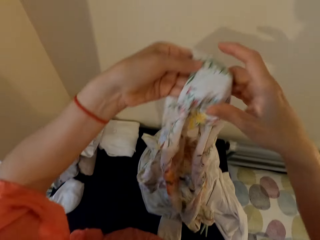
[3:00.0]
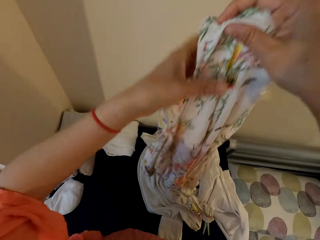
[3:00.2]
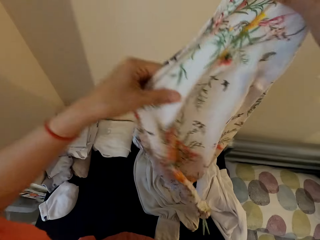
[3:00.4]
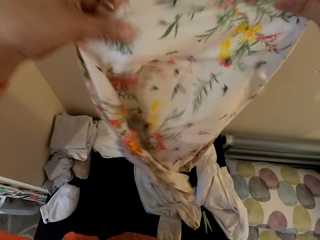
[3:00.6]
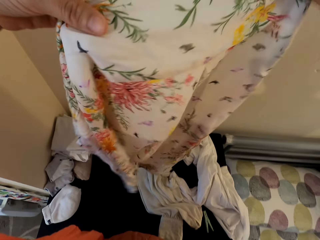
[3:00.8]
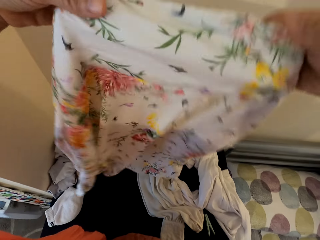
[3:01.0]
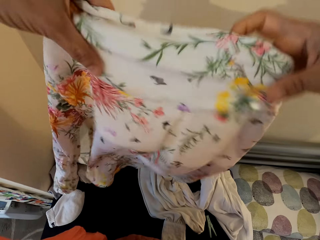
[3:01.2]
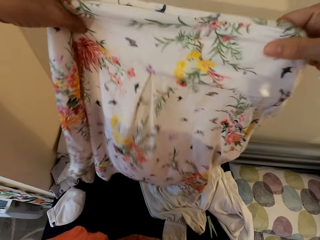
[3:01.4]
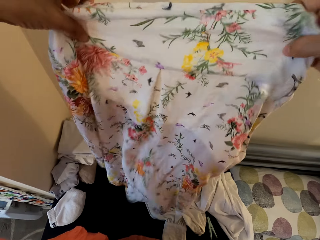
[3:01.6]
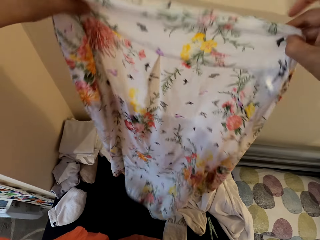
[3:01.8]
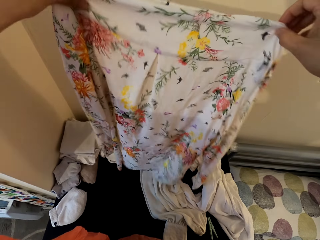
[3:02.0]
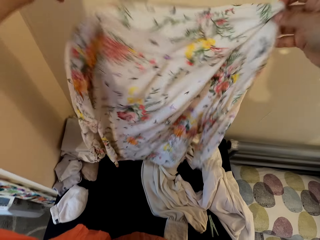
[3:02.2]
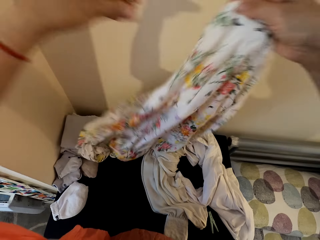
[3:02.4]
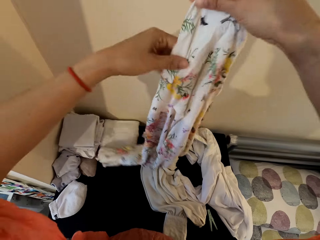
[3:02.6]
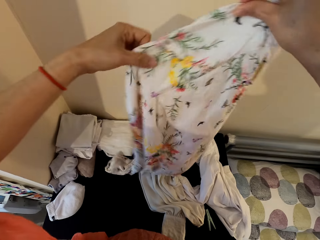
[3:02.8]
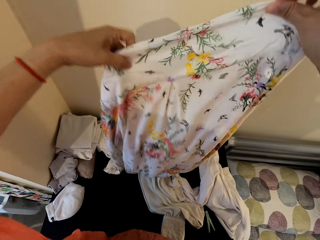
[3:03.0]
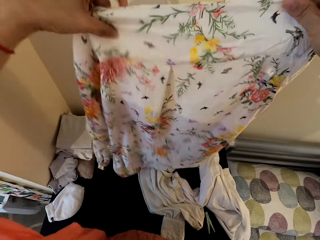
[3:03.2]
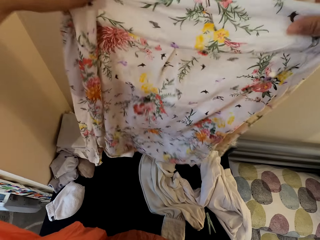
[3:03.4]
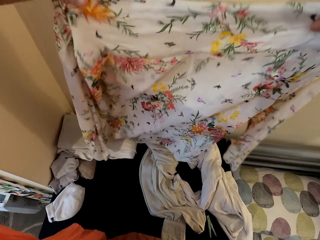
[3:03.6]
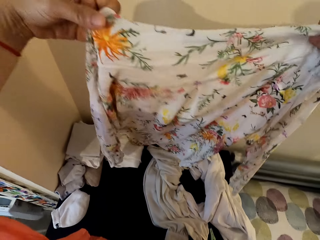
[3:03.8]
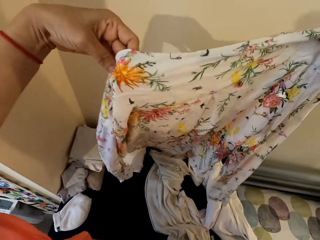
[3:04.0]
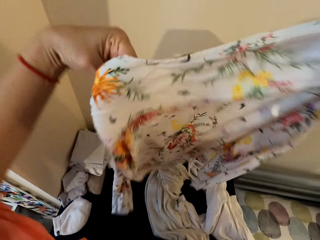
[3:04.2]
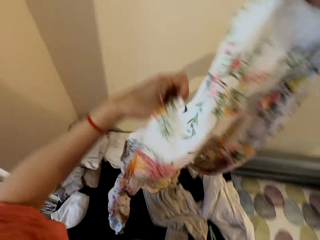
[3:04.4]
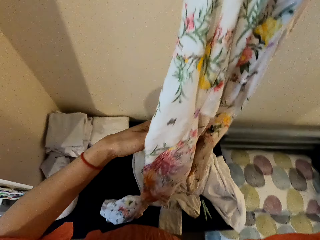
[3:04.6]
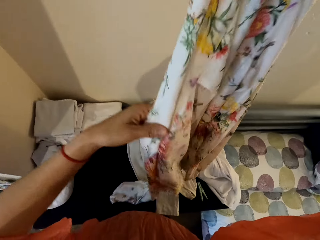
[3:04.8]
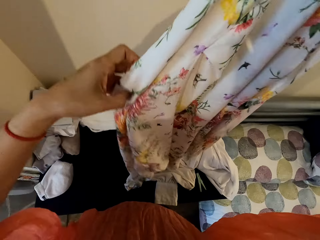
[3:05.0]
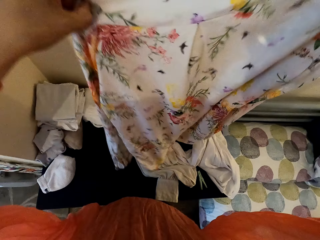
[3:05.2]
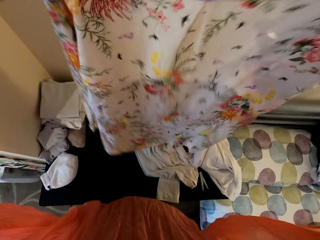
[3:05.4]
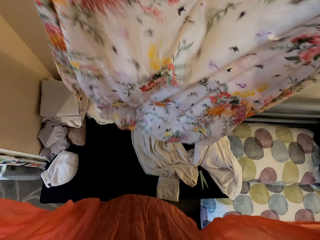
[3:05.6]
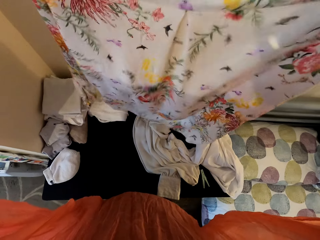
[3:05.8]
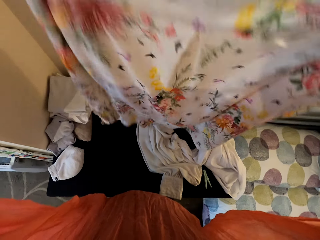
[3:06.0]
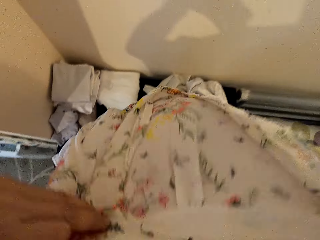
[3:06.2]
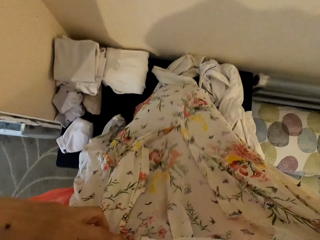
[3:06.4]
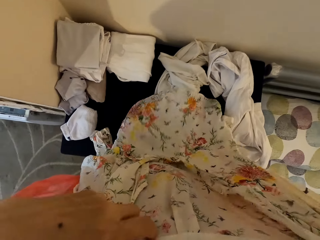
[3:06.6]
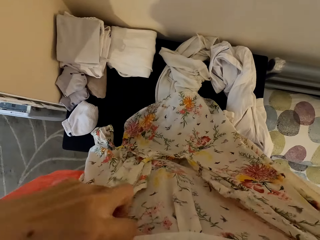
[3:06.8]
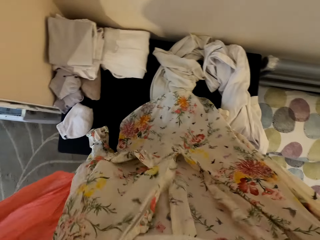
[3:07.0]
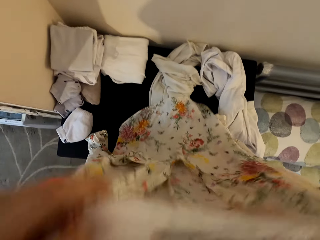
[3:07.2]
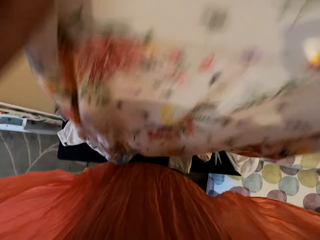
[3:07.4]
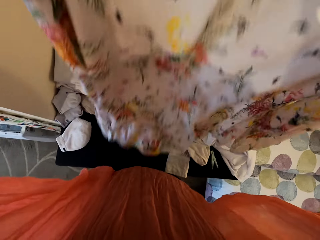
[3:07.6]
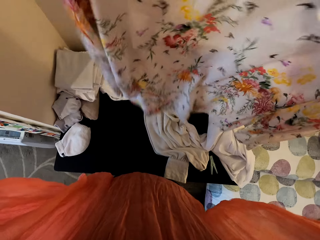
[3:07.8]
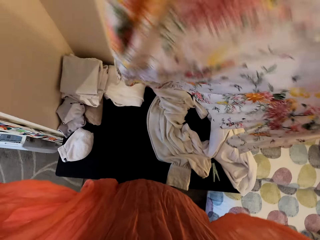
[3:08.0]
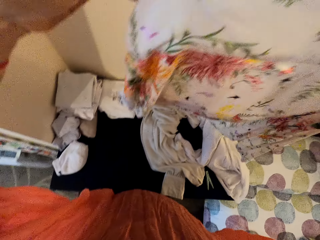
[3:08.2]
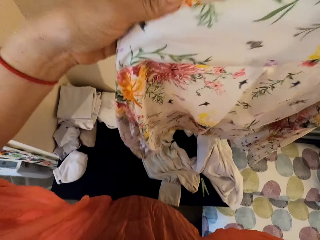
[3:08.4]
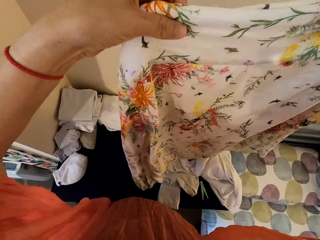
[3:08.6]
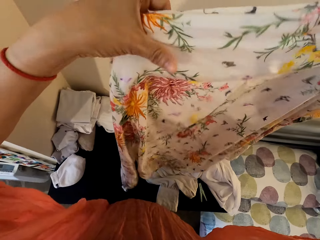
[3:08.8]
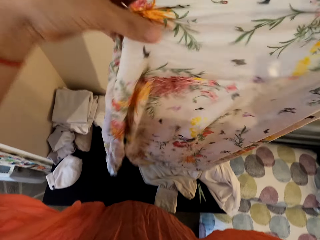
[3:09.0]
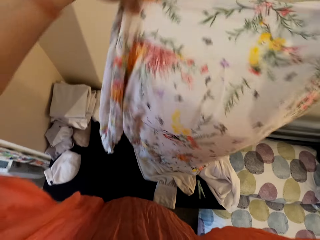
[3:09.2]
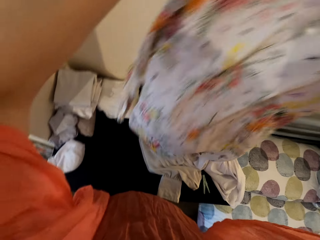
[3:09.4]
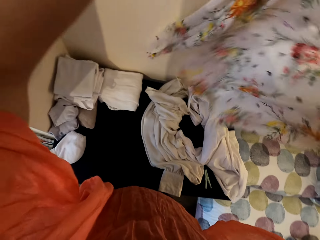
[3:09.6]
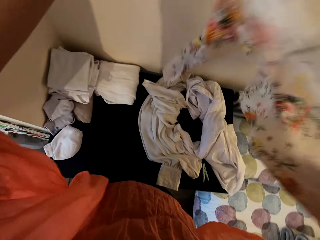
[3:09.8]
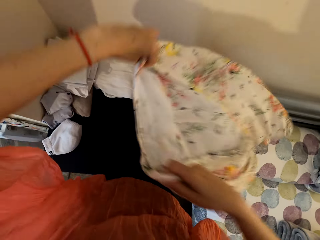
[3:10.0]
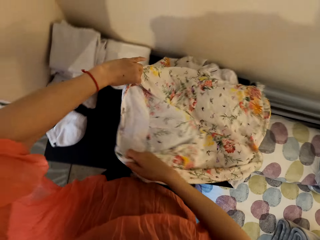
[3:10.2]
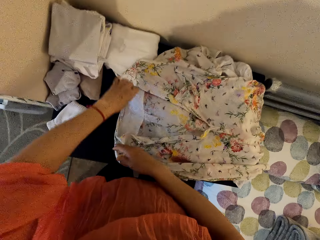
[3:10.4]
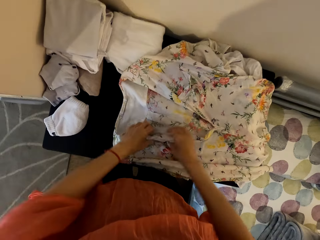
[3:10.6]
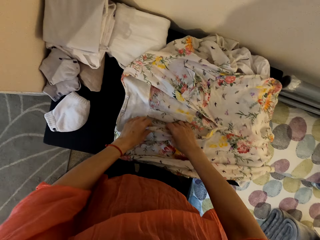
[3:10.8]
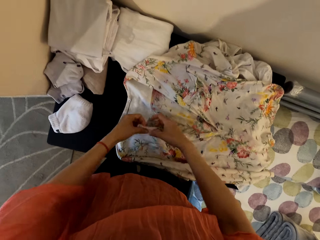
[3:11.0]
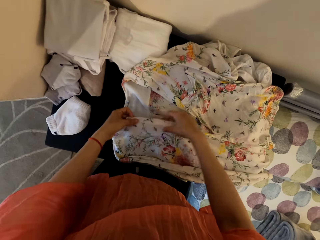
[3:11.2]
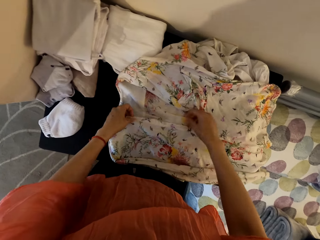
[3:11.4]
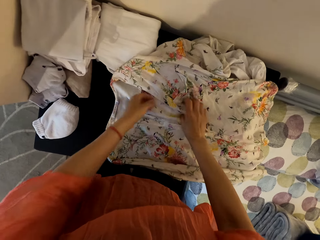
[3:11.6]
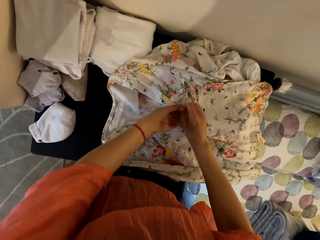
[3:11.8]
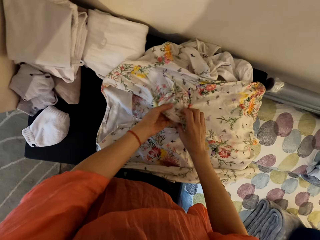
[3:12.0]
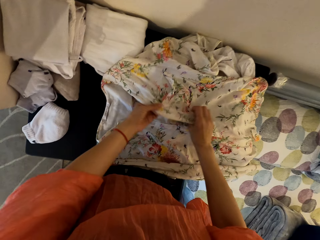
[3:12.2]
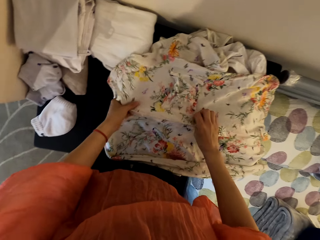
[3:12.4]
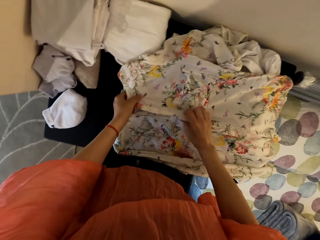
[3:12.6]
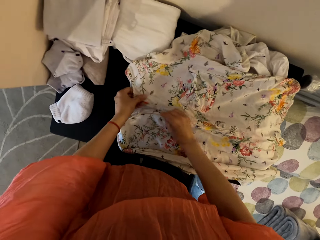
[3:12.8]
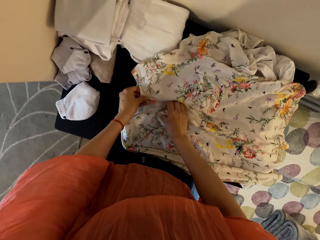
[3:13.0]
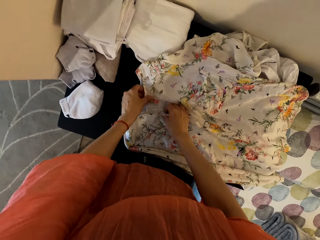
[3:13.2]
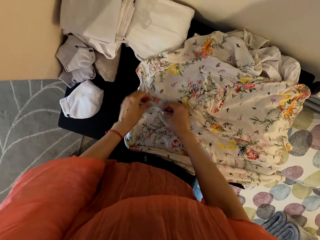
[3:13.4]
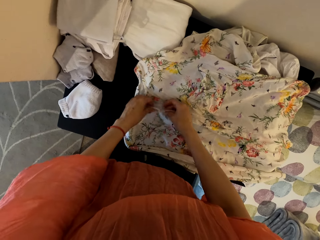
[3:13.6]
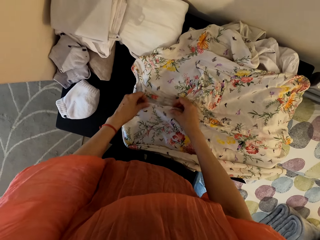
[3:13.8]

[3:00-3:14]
The camera wearer lifts the cloth. They put the blouse on the table.

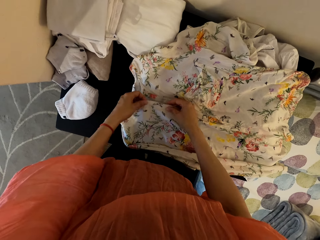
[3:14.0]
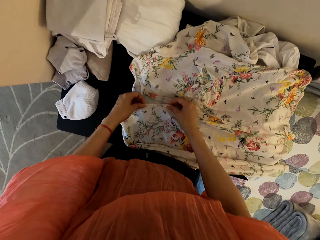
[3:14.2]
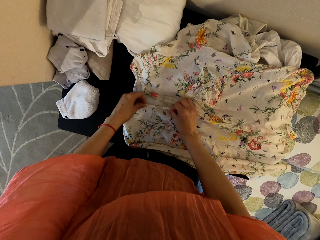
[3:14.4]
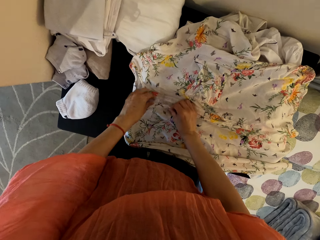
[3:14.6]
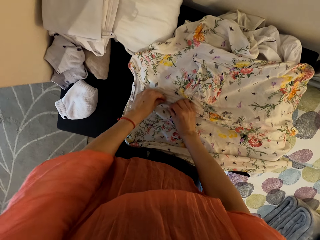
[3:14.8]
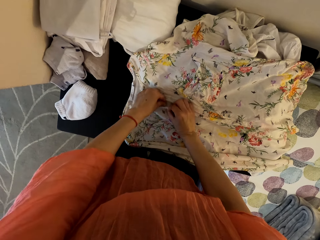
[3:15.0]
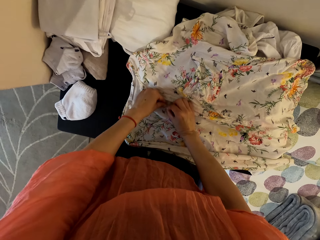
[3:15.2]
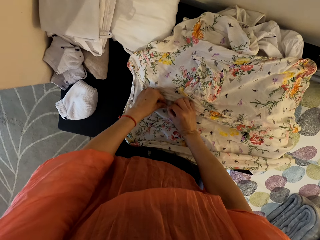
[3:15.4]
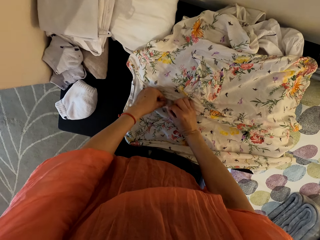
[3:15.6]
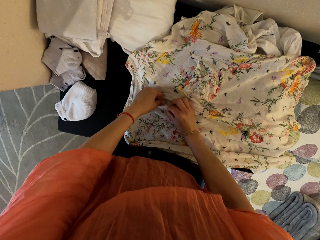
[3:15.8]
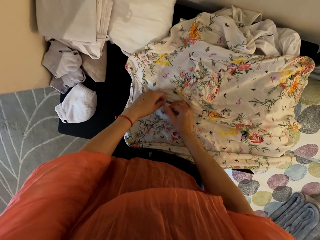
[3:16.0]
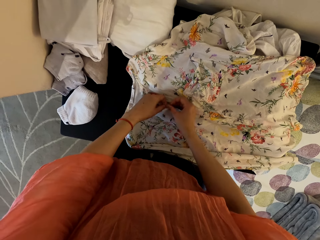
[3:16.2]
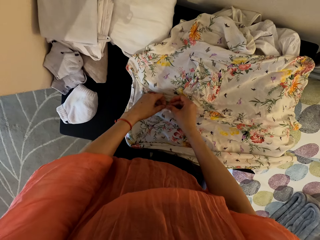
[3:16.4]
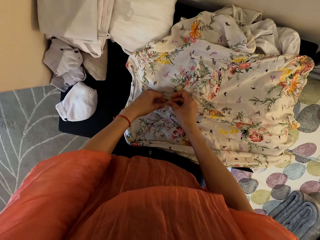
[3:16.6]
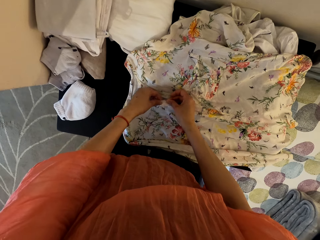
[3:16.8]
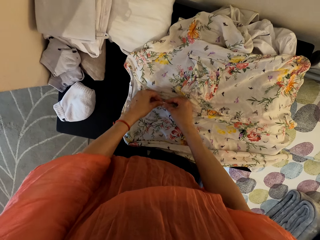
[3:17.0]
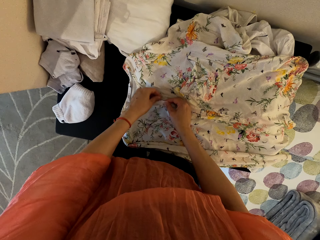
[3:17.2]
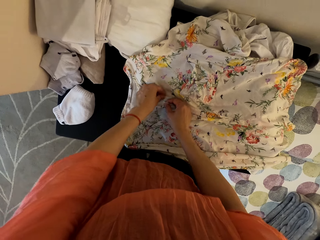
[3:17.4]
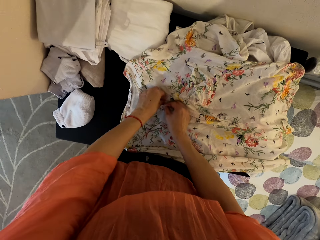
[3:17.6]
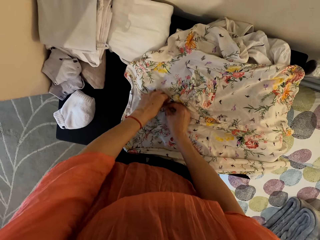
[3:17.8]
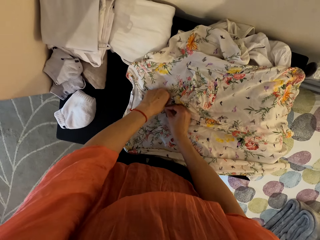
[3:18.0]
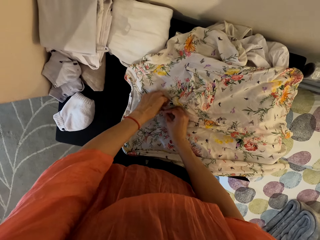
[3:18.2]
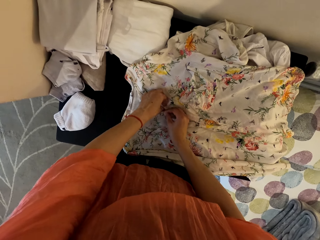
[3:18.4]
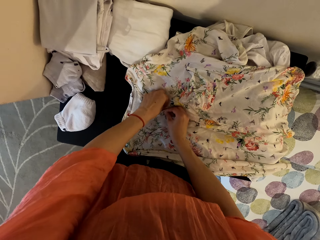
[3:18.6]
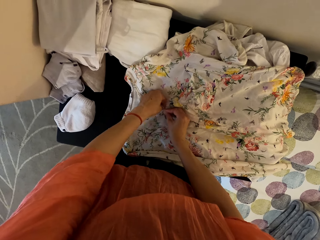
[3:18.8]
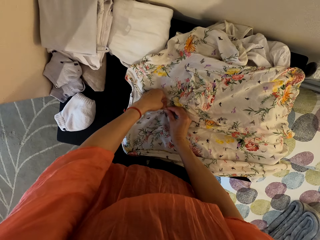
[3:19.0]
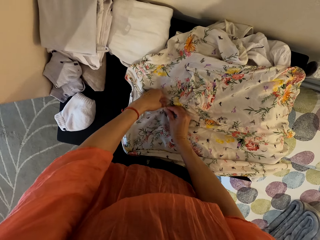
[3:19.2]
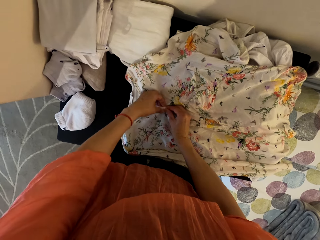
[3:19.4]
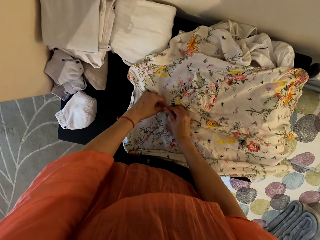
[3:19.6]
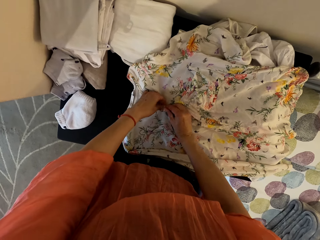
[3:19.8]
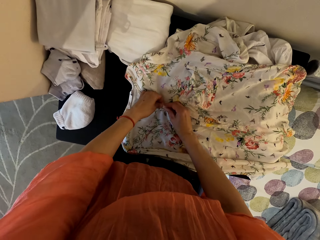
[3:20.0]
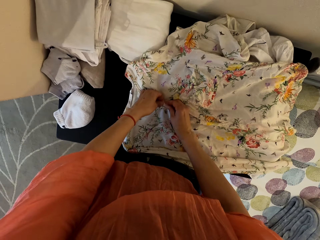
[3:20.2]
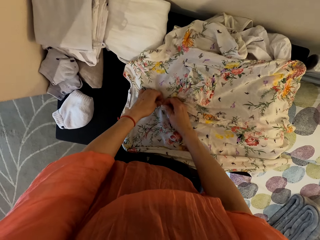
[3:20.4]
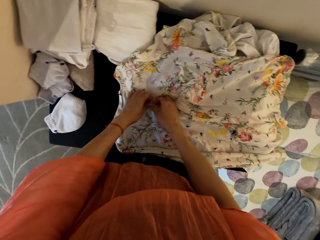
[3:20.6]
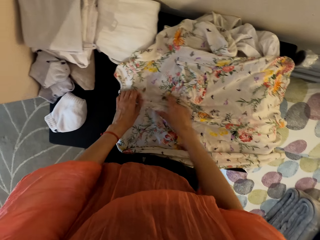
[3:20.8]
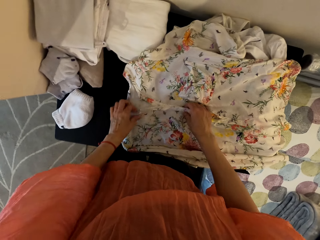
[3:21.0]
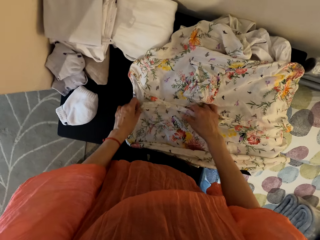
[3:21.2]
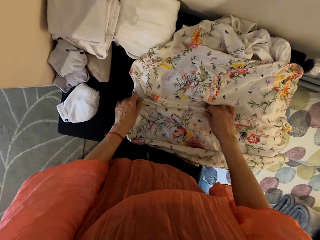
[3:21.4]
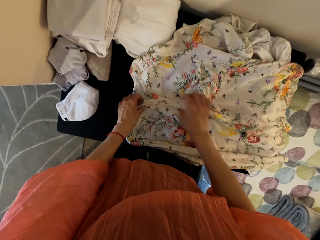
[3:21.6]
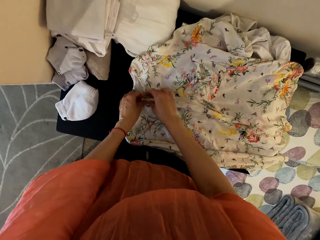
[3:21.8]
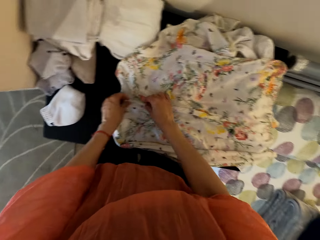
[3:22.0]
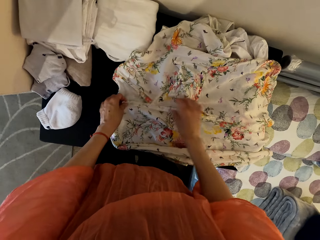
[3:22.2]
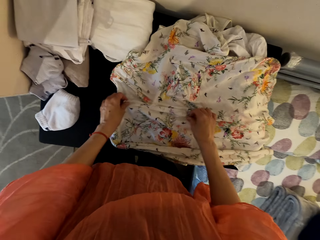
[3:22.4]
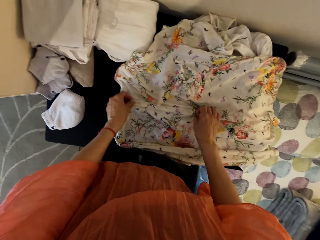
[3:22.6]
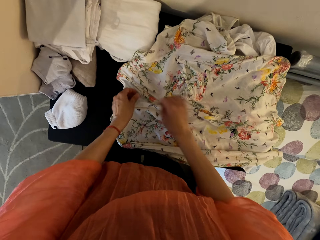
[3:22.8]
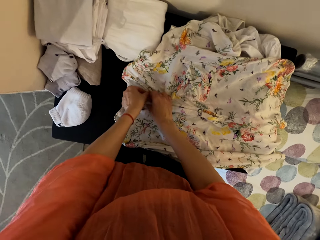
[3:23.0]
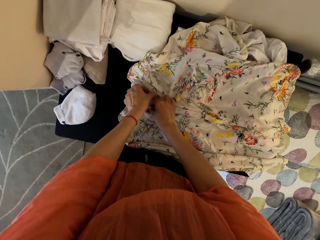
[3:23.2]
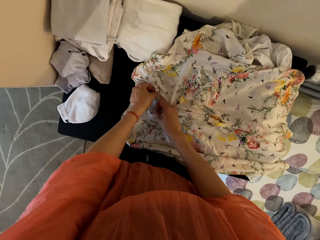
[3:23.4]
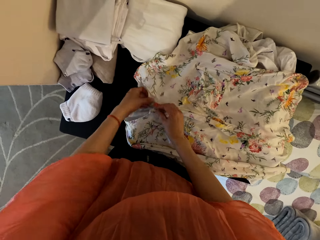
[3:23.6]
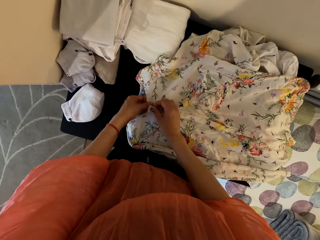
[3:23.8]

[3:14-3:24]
The camera wearer closes the shirt button.
